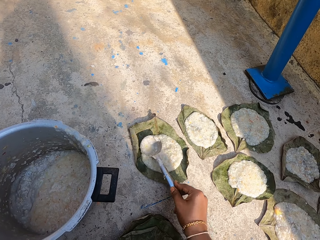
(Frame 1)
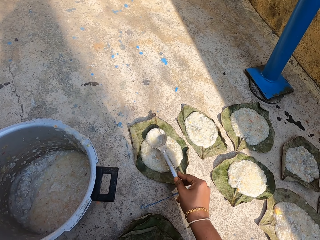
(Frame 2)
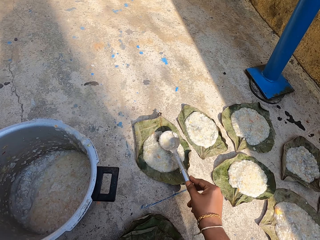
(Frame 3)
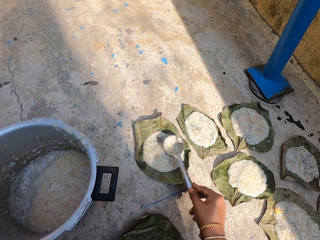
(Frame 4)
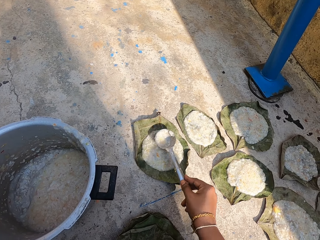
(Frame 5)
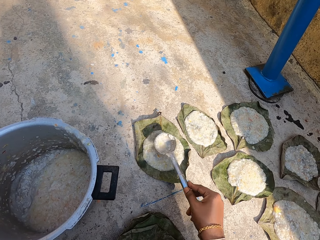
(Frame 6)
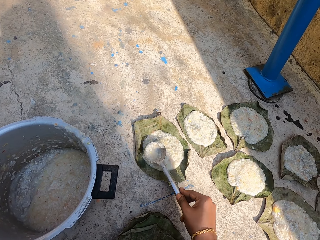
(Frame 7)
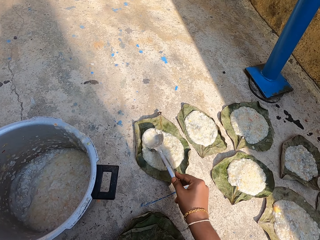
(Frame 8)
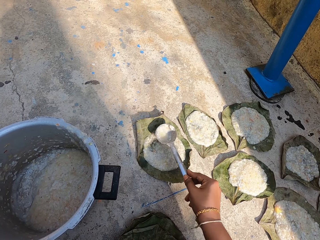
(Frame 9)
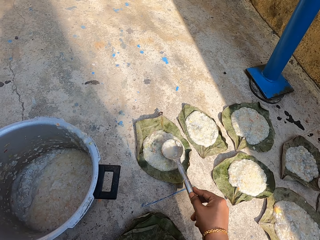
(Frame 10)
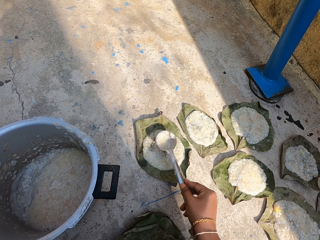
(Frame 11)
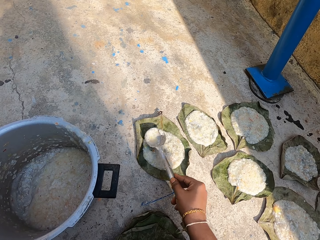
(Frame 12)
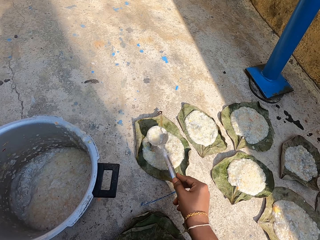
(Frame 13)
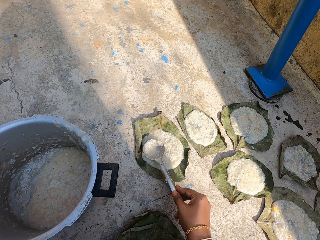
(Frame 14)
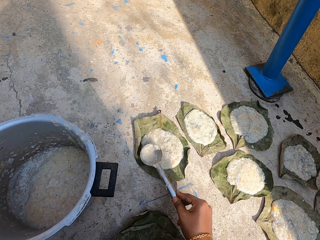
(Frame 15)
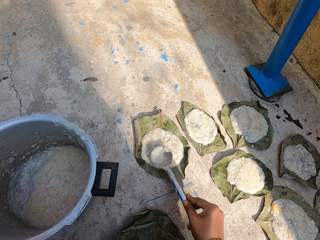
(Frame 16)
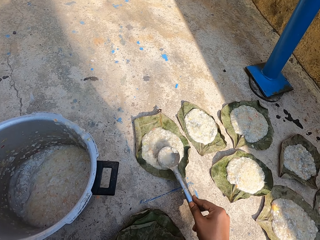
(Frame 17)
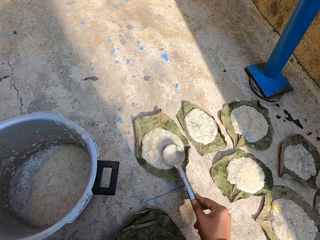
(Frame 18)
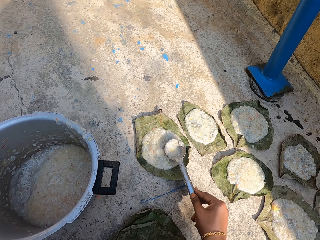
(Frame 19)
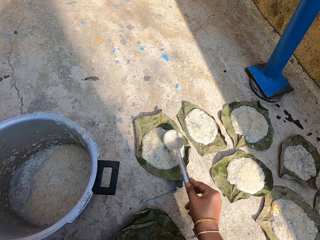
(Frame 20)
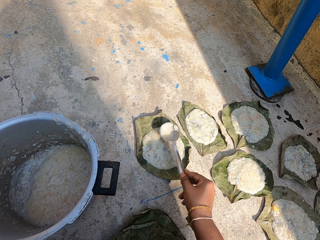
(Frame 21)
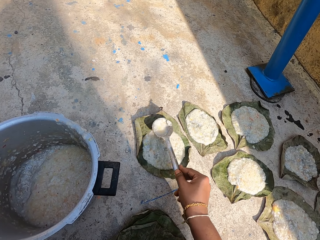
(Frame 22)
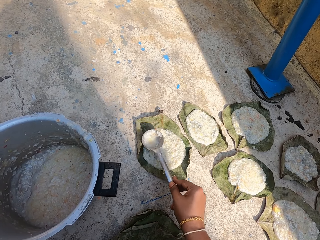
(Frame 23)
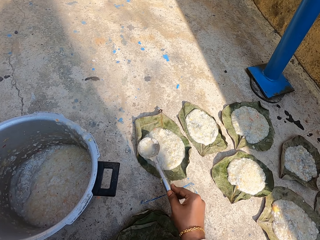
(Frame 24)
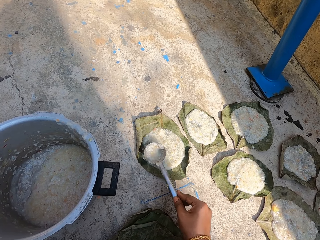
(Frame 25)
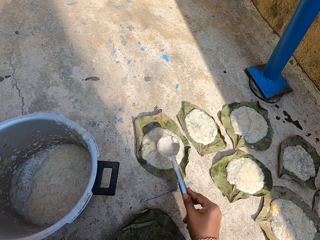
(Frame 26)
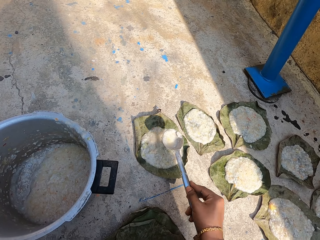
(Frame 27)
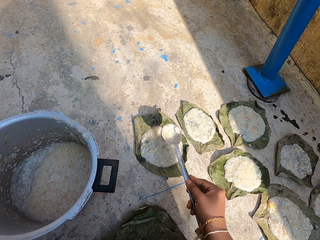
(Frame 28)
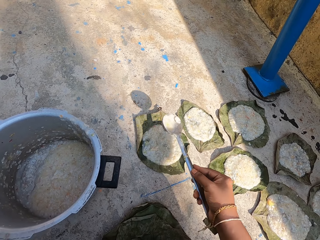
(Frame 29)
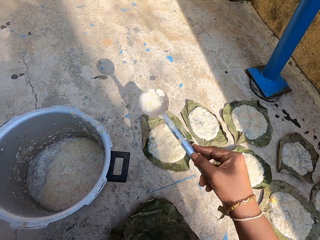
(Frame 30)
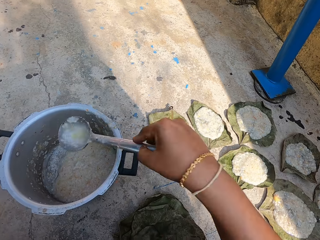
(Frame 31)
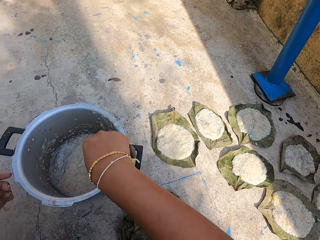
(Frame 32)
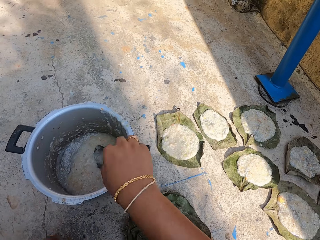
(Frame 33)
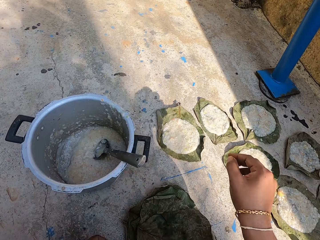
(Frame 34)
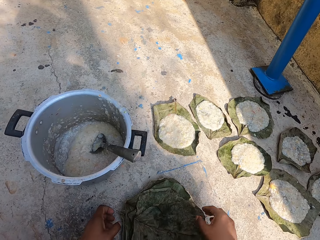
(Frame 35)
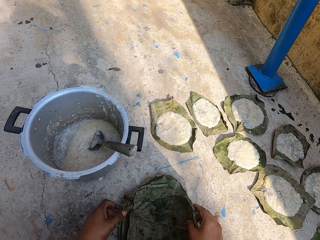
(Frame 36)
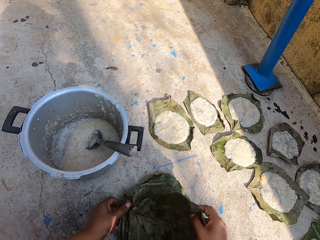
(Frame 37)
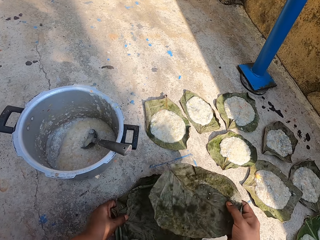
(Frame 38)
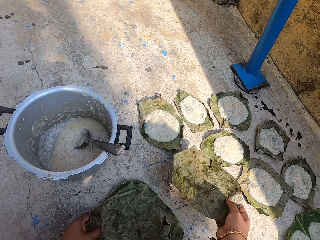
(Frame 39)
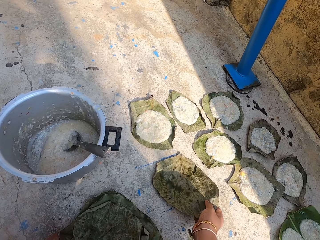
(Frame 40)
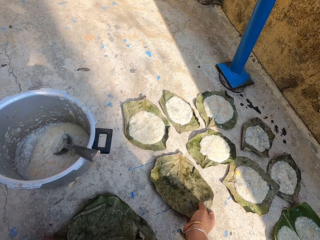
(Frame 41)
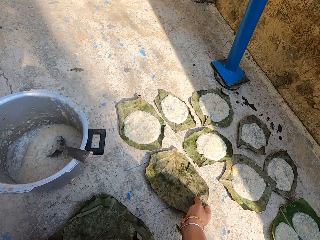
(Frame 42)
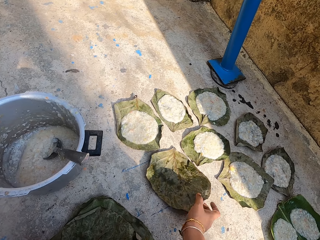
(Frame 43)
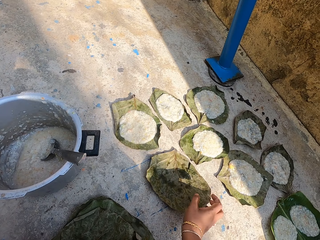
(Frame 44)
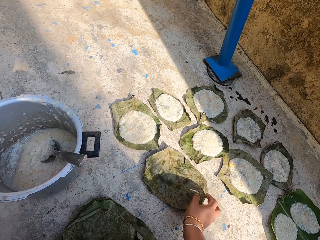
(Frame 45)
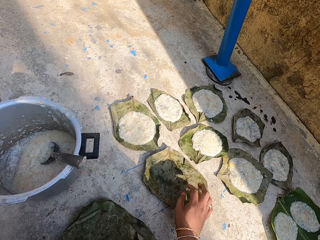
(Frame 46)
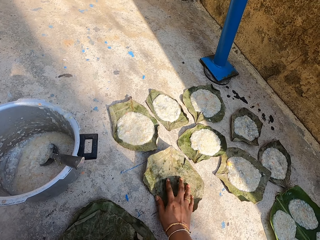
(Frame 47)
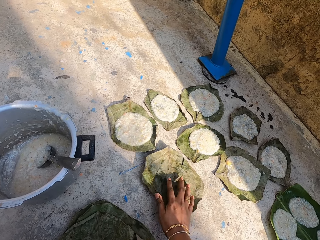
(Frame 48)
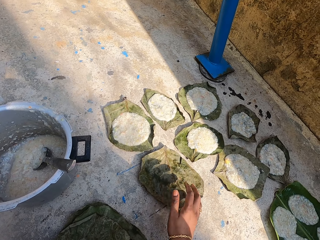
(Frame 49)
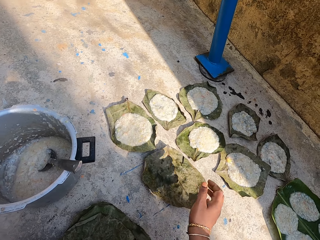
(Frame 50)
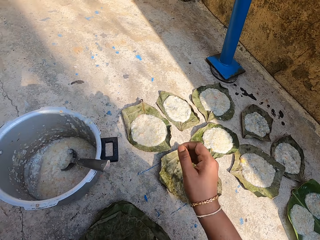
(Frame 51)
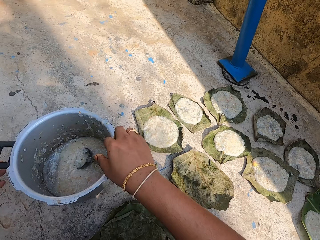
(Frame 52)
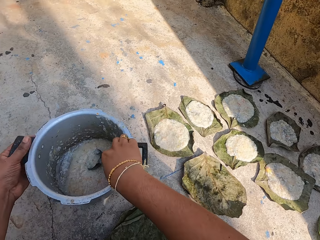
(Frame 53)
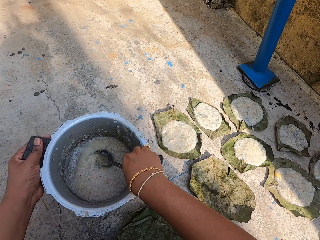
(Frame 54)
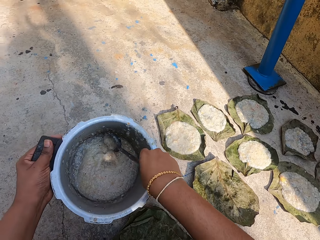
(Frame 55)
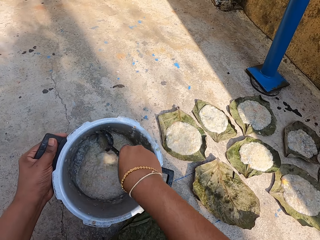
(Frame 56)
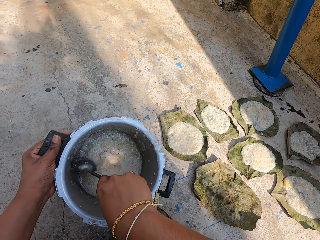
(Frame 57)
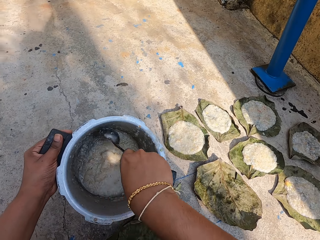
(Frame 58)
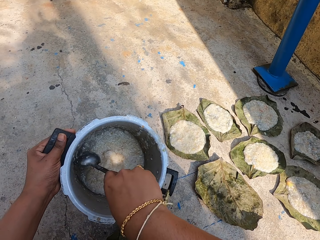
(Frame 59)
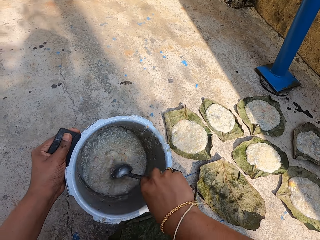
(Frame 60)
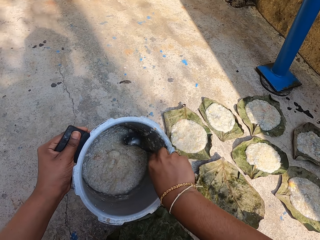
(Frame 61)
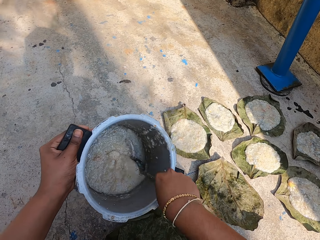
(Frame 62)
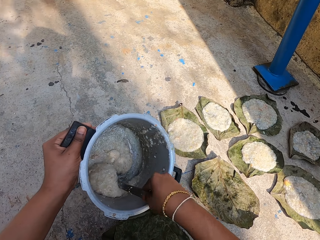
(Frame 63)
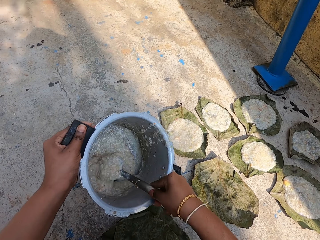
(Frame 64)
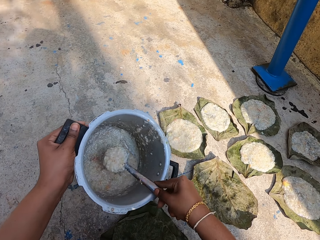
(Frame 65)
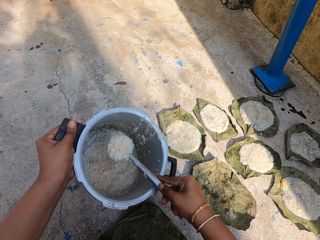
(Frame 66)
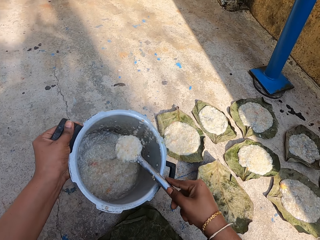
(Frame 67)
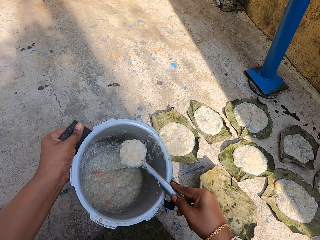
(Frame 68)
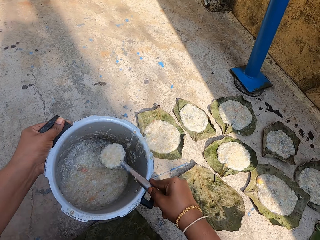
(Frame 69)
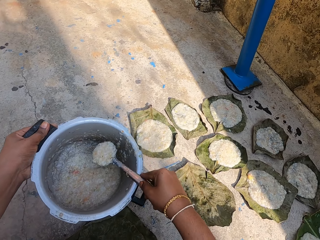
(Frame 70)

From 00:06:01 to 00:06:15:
The camera wearer puts the serving spoon in the cooking pot. They pick up the leaf on the floor. They put the leaf on the floor. They pick up the spoon in the pot. They scoop the food in the cooking pot with the serving spoon.

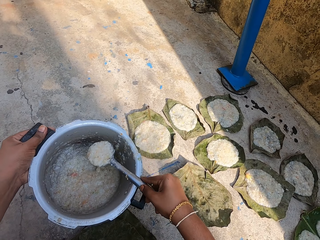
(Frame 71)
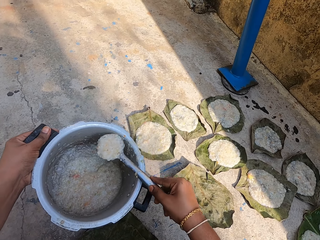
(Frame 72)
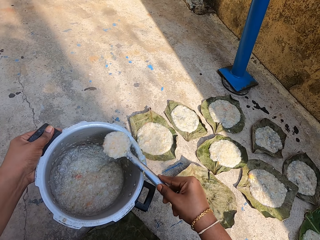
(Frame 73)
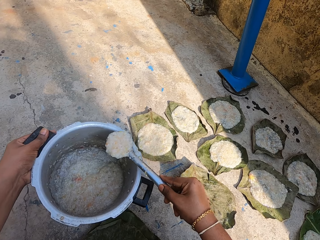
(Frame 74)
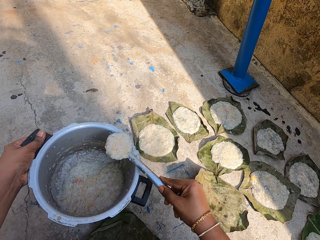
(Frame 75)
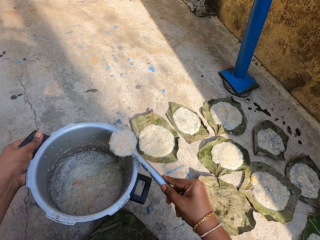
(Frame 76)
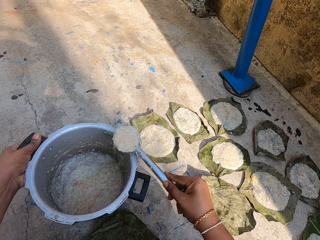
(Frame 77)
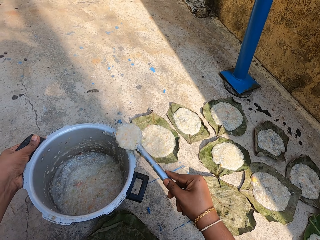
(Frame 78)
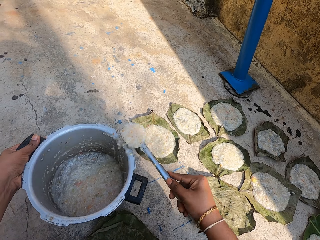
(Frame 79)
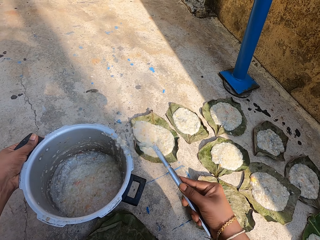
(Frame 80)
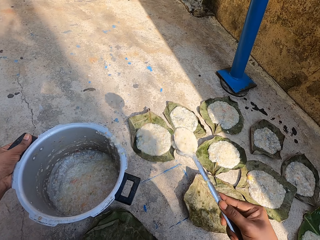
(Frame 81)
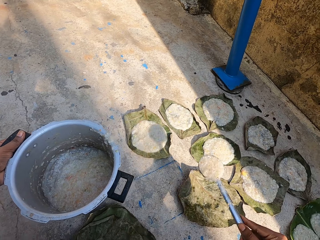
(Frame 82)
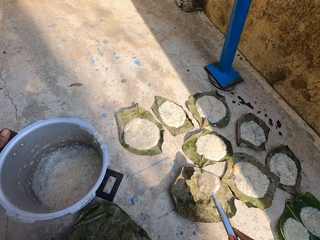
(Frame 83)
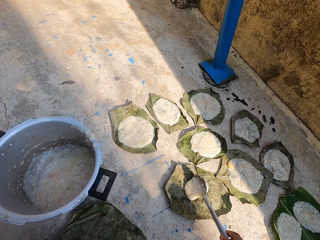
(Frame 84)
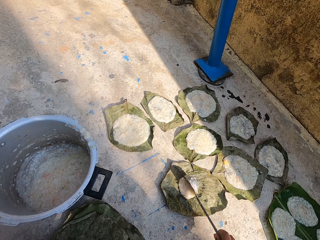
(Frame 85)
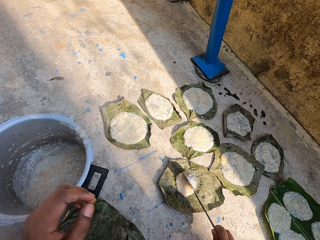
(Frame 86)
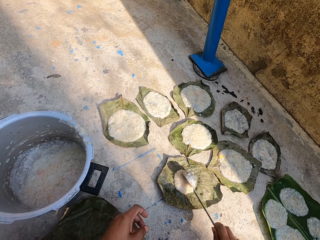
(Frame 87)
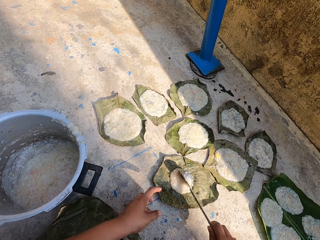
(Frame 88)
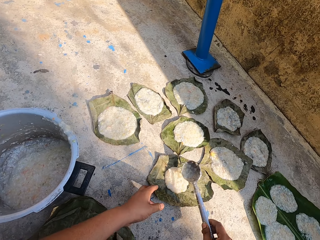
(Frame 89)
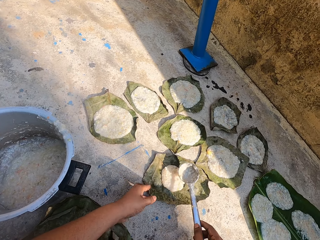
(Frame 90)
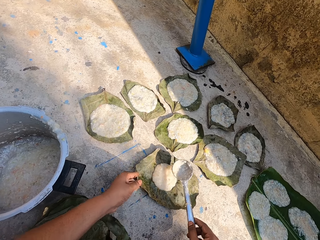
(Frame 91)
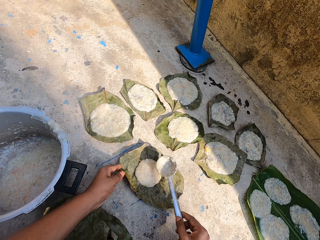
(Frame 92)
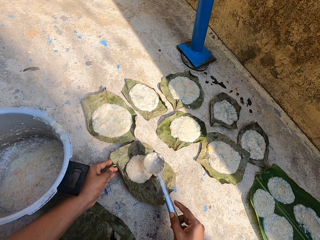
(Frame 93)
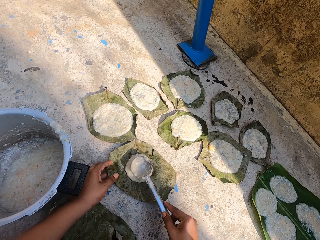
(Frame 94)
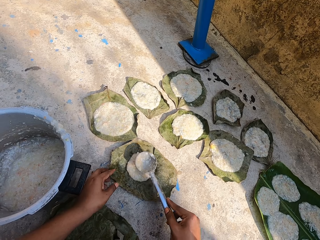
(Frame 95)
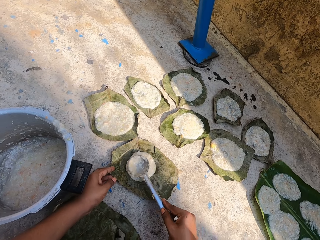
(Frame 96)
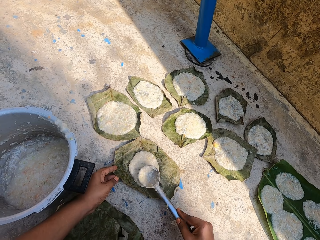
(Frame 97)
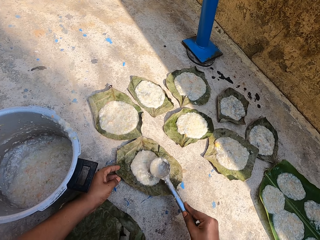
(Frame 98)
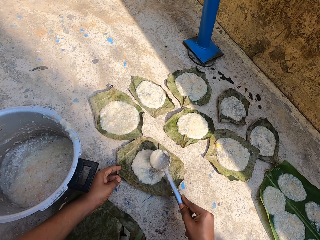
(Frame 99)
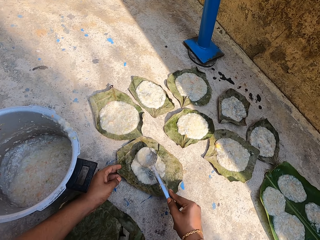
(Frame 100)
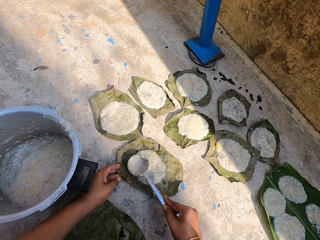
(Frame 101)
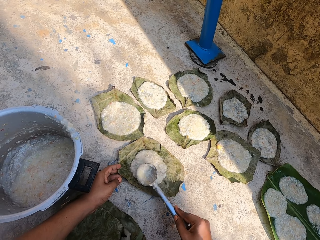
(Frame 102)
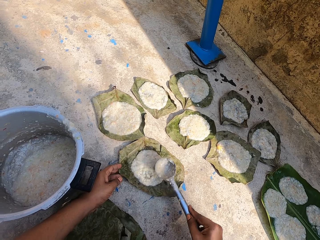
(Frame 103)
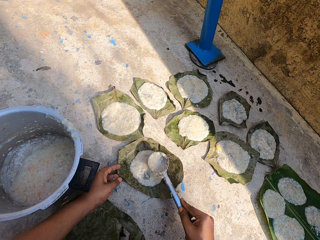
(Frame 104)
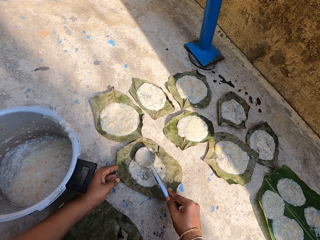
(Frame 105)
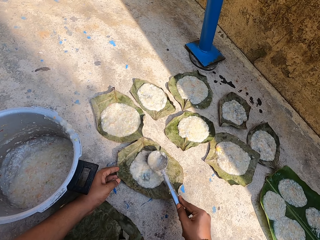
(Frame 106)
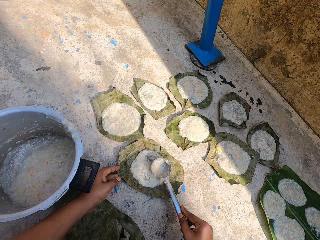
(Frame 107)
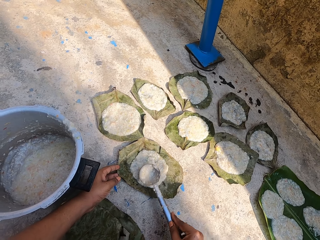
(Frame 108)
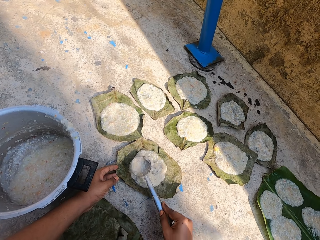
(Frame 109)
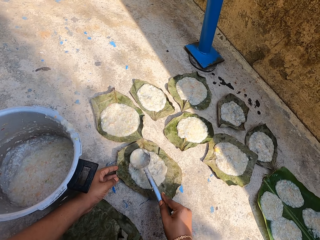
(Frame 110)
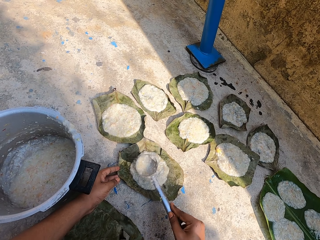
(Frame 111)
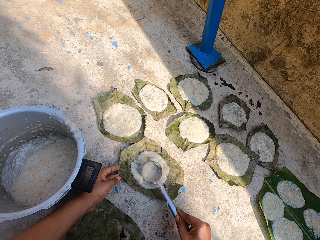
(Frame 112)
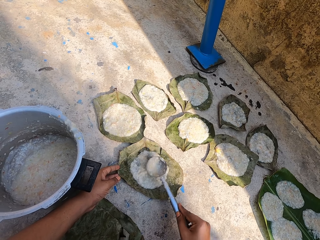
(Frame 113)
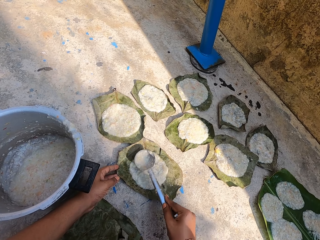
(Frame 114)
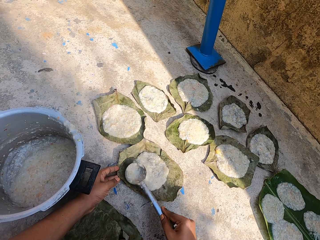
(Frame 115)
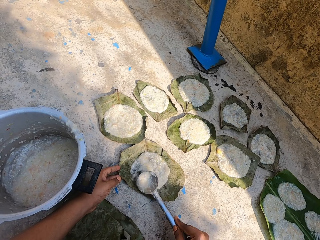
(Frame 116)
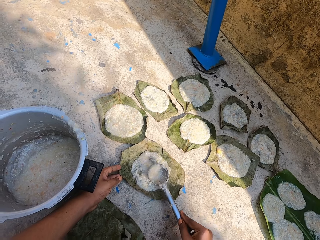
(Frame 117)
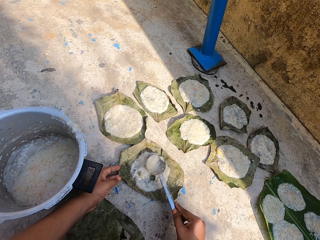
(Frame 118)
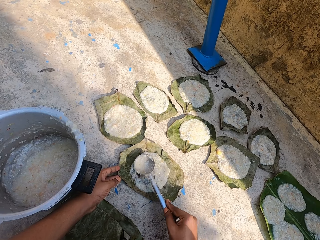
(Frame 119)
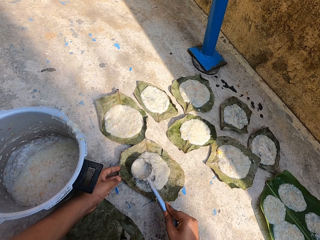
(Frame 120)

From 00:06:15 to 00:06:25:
The camera wearer looks around. They put the food on the leaf on the floor with a spoon. They move the leaf on the floor. They spread the food on the leaf on the floor with the serving spoon.
